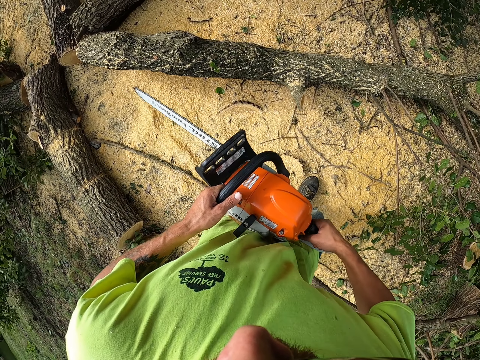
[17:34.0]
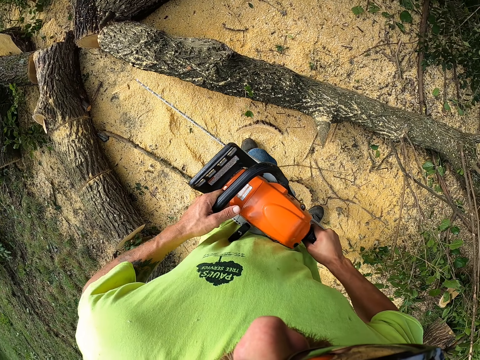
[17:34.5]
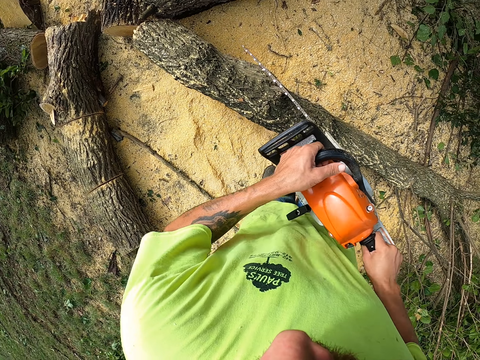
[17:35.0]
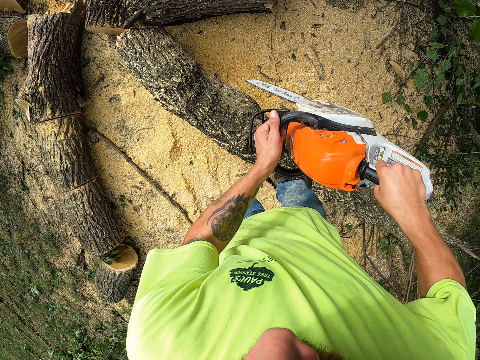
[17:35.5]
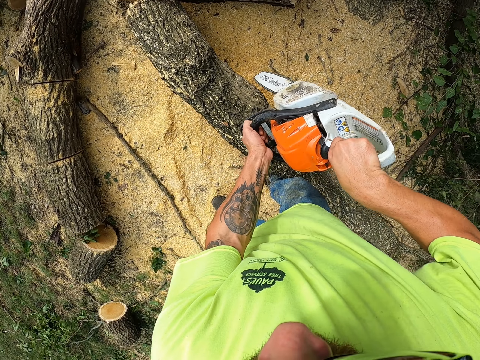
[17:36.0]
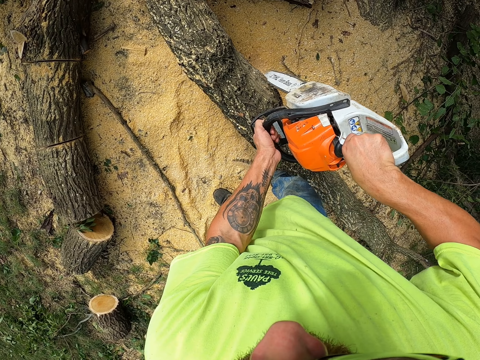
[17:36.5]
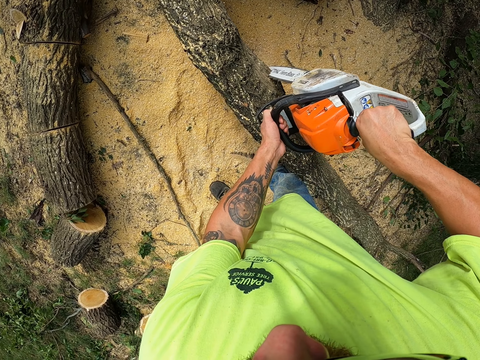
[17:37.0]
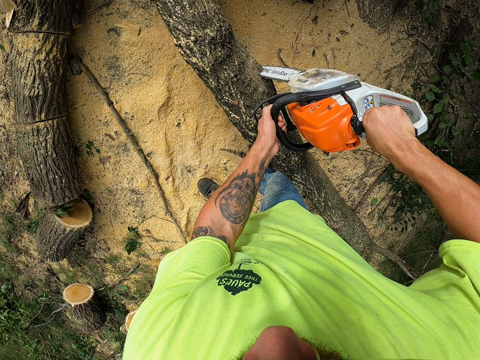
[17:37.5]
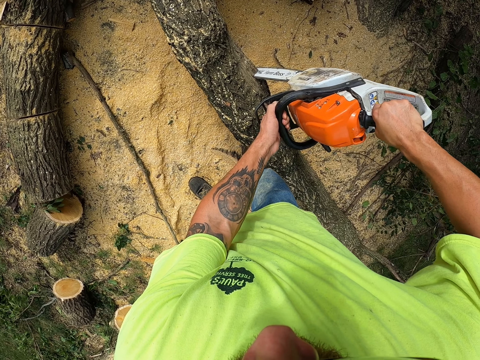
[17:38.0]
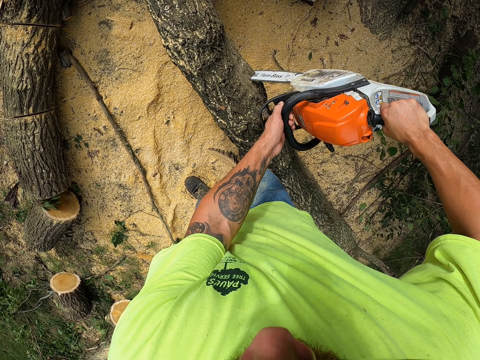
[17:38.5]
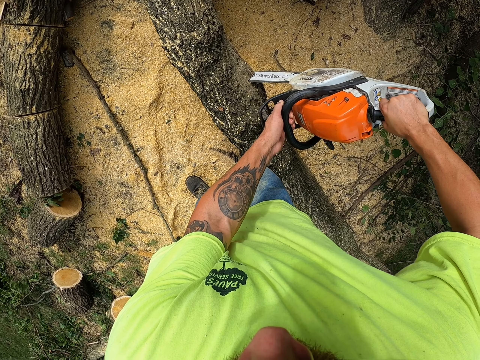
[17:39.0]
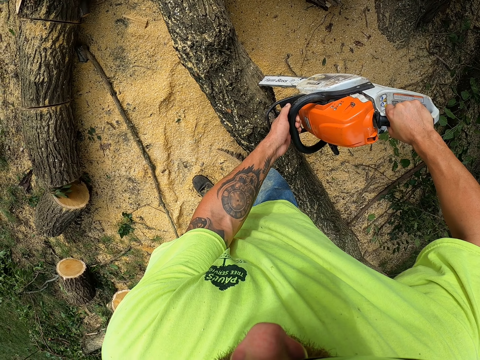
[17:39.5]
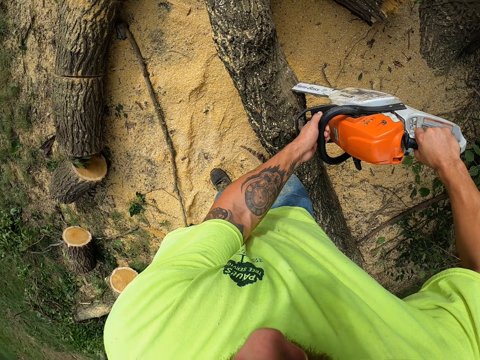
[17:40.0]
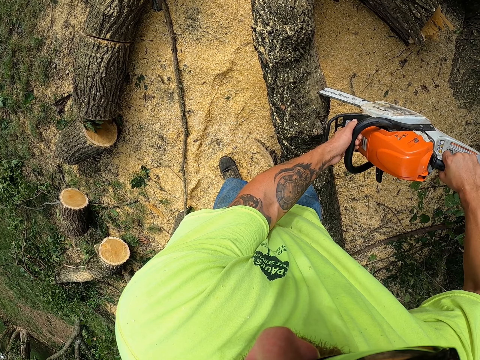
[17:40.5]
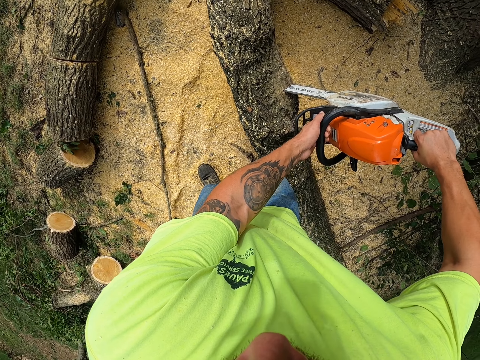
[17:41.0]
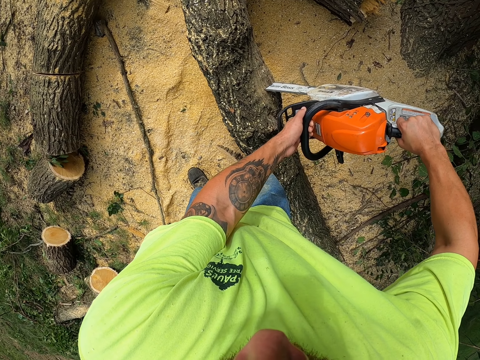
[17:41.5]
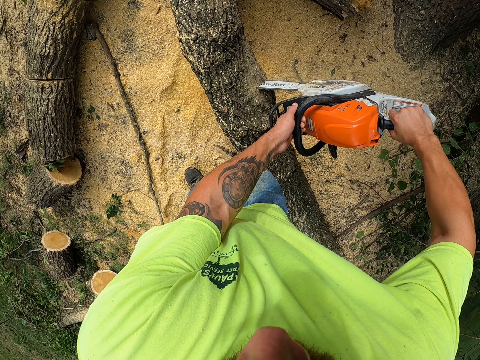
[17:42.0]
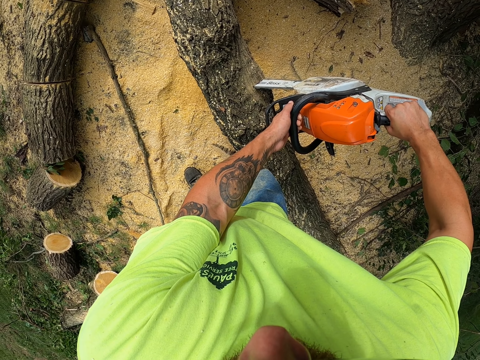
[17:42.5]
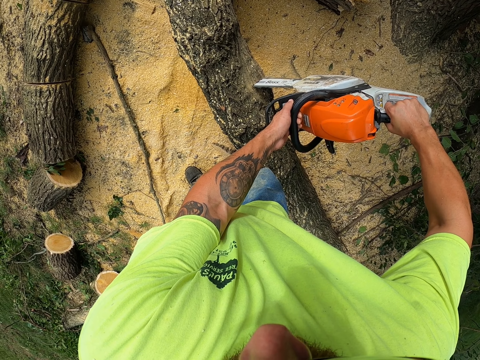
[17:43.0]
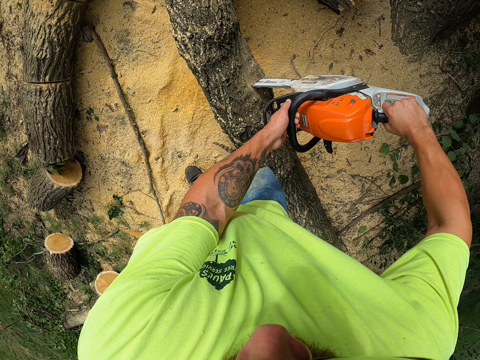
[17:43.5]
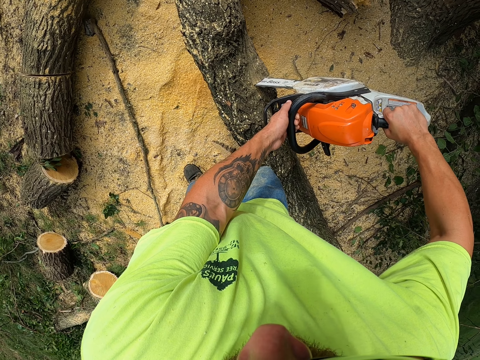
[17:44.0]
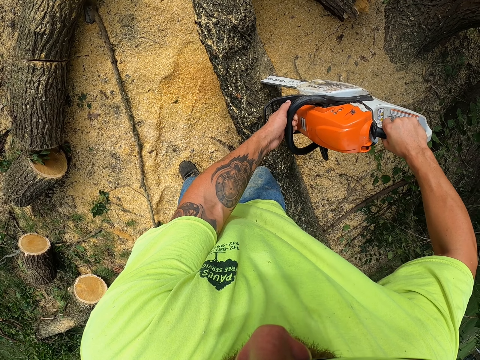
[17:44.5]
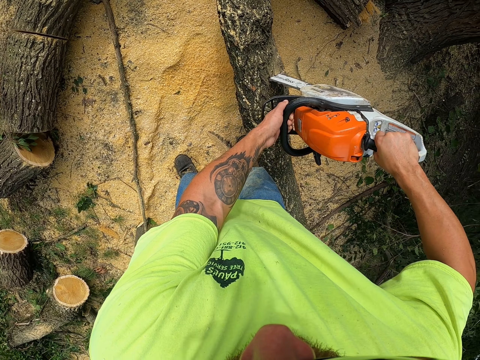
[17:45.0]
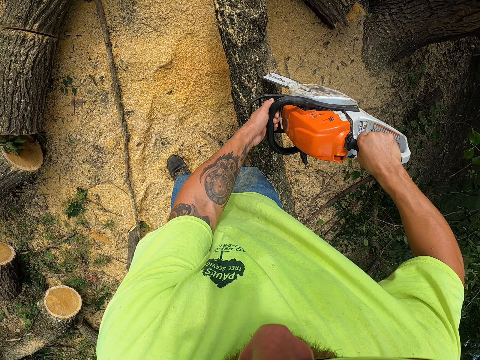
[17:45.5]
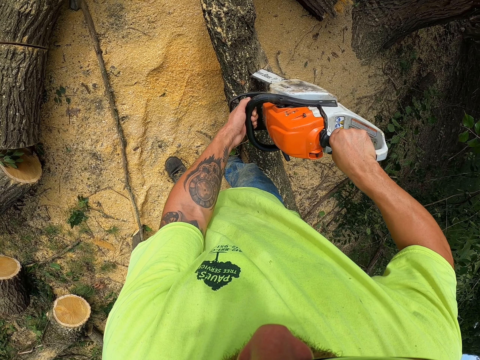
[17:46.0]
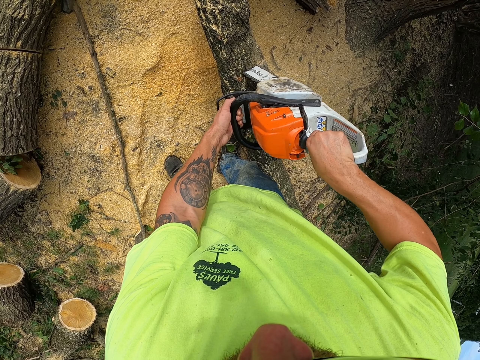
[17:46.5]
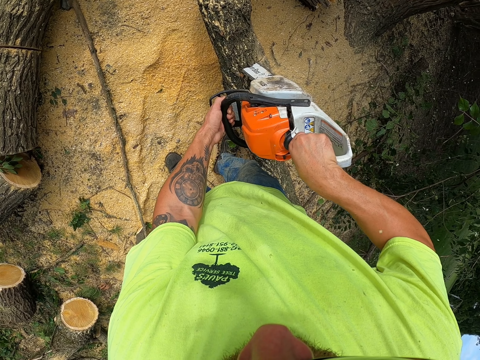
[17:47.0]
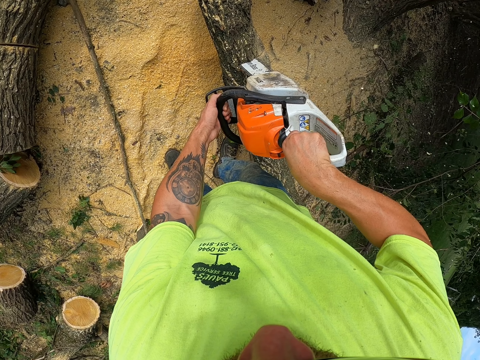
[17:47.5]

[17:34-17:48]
The camera wearer cuts the log of wood with the chainsaw in both hands. He holds the power saw with both of his hands. He walks around.

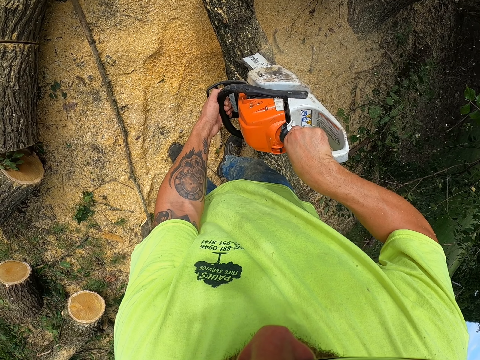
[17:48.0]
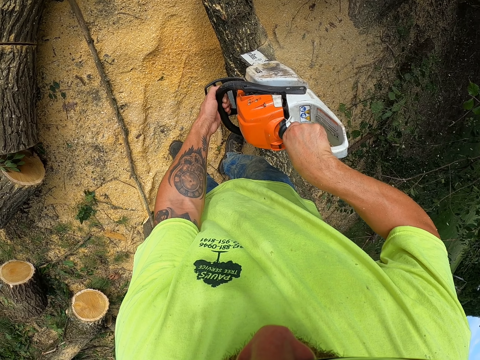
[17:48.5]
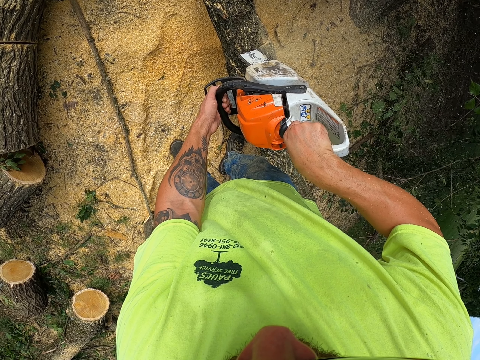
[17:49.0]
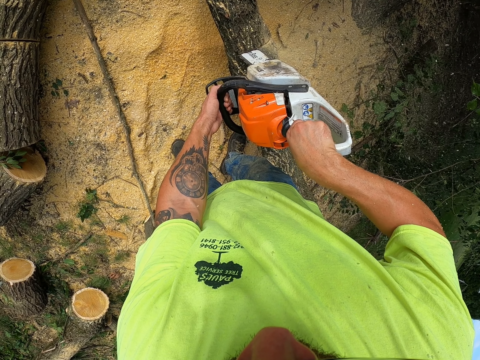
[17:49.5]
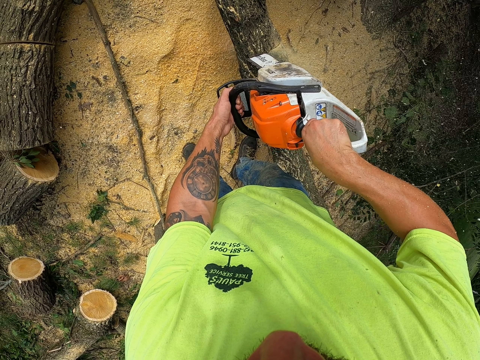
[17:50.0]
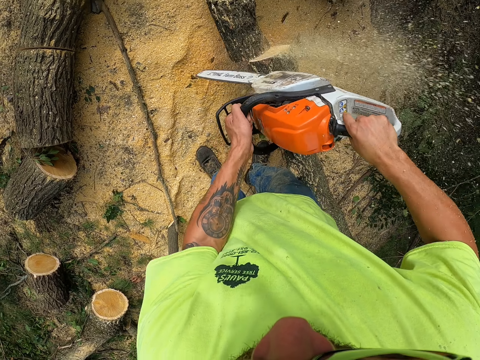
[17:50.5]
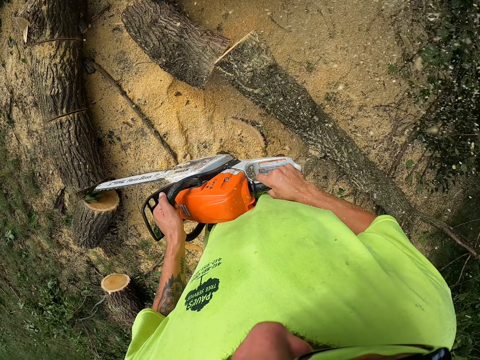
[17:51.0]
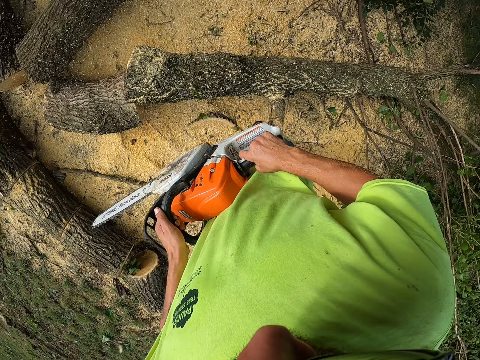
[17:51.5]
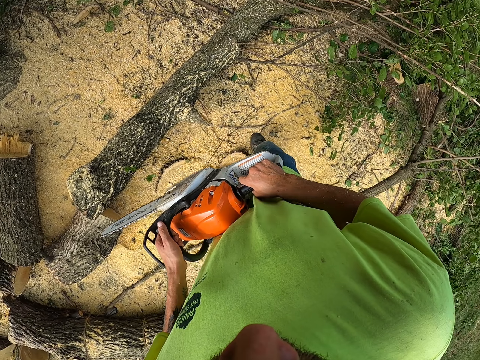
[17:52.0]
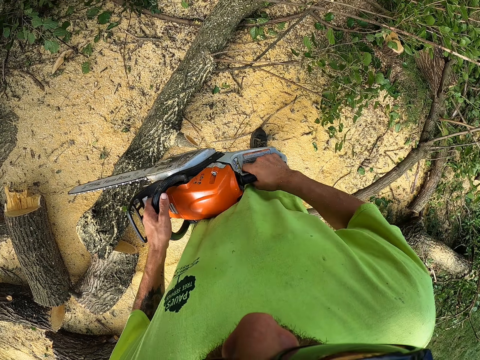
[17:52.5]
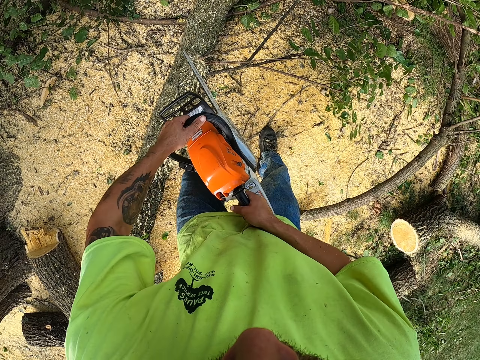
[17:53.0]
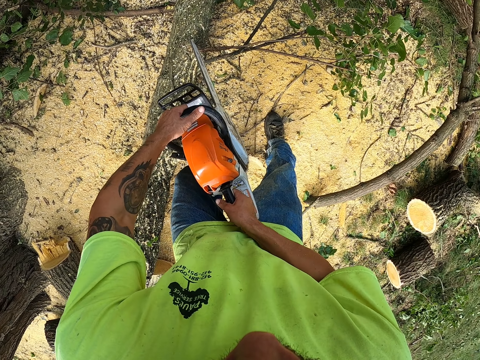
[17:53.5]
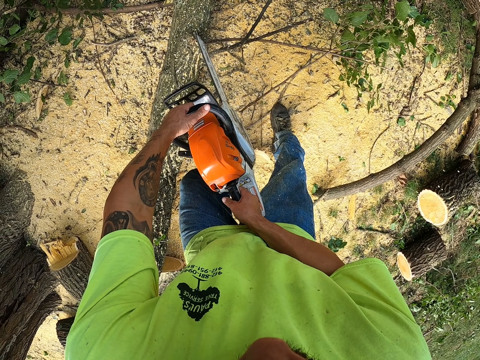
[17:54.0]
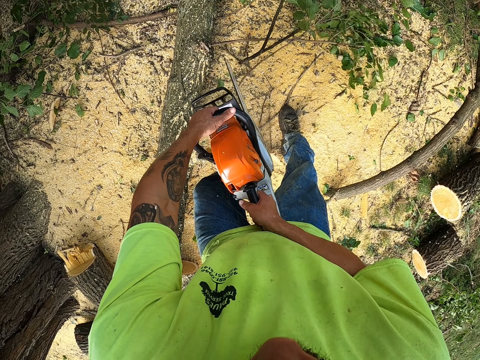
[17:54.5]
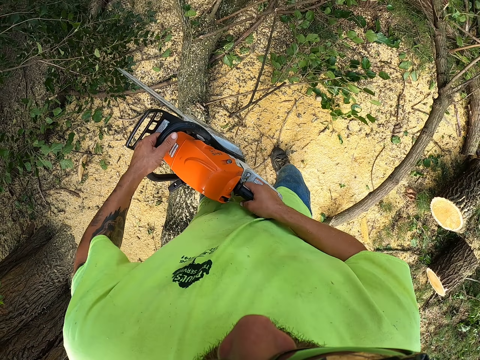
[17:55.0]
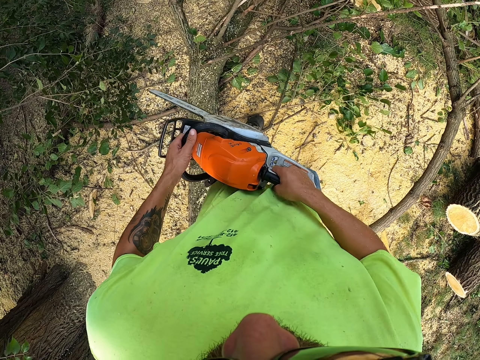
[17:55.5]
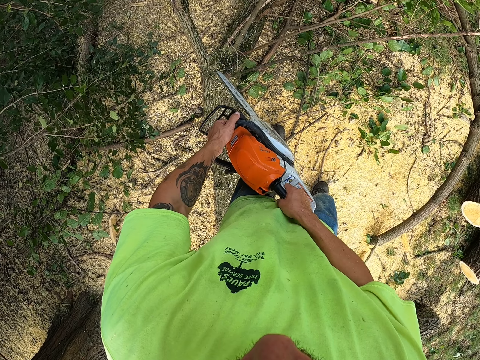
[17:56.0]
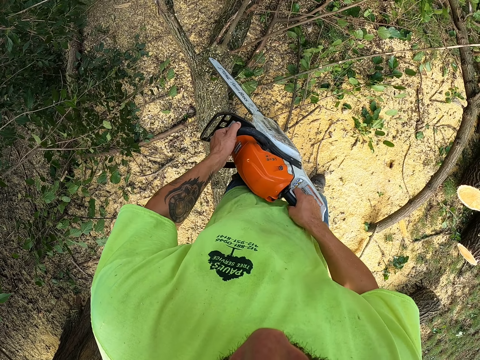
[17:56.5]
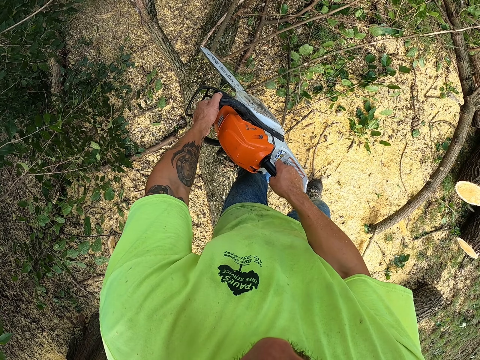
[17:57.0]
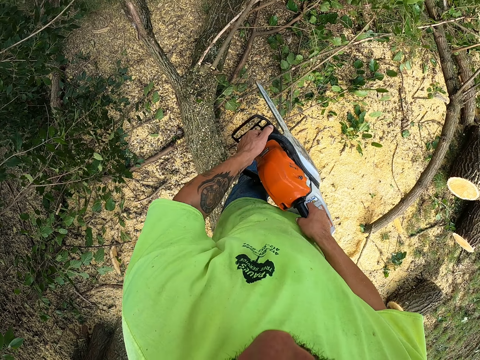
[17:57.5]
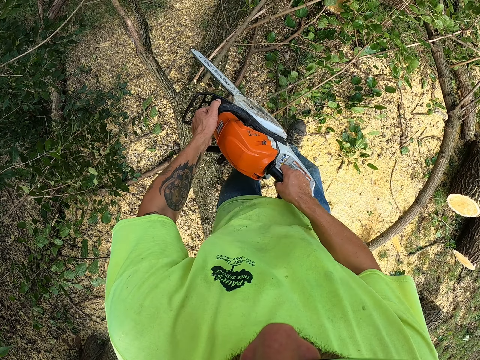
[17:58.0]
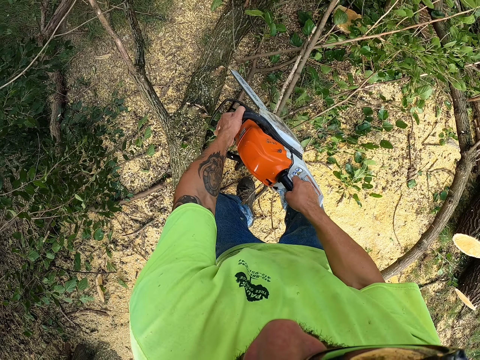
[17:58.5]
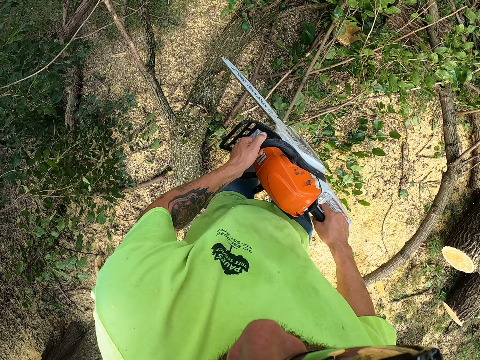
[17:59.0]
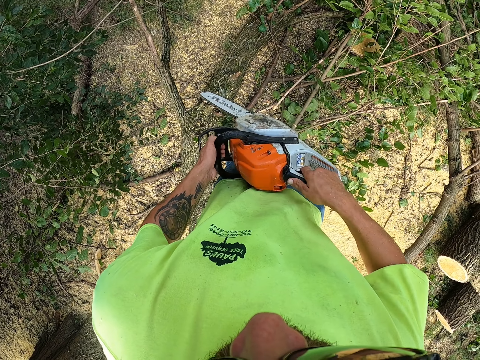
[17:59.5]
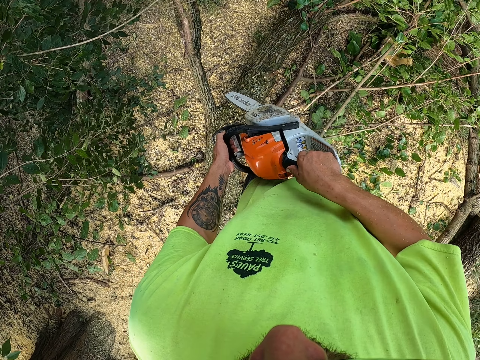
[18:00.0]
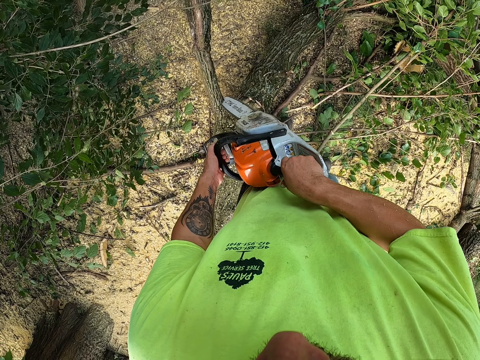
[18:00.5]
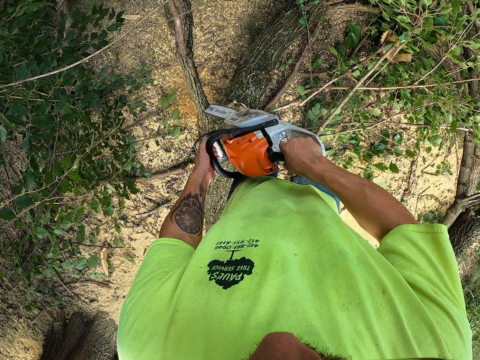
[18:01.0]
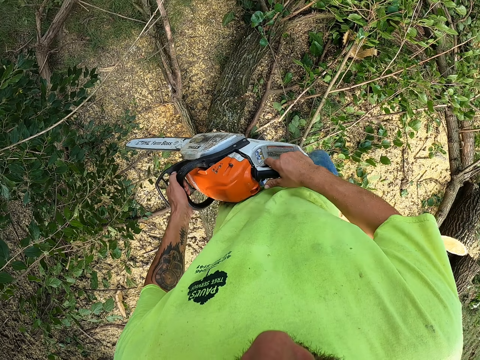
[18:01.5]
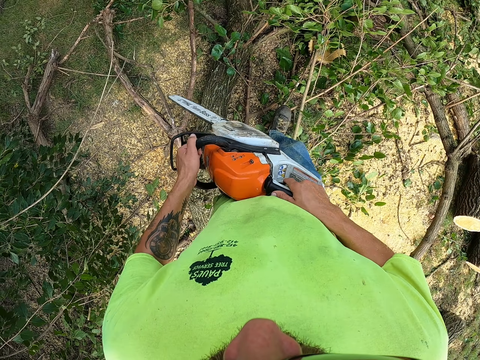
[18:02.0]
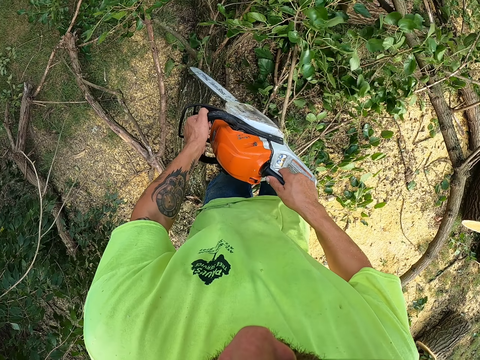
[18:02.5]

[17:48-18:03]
The camera wearer moves the power saw. They walk around. They cut the tree log with the power saw. They walk around. They cut the tree log with the power saw. They move the power saw.
